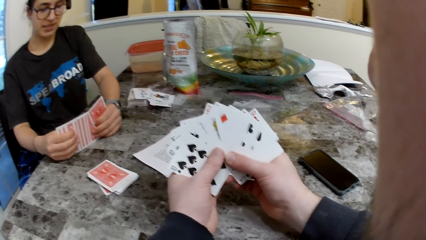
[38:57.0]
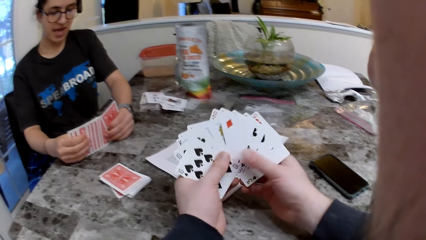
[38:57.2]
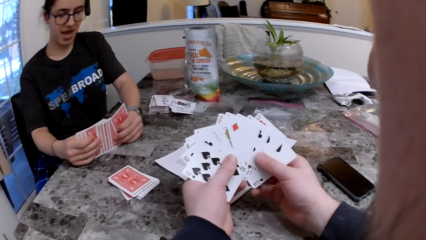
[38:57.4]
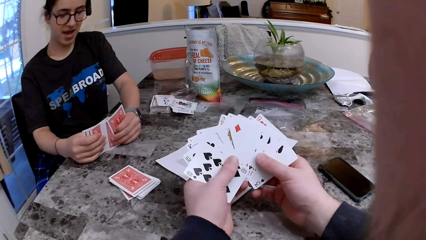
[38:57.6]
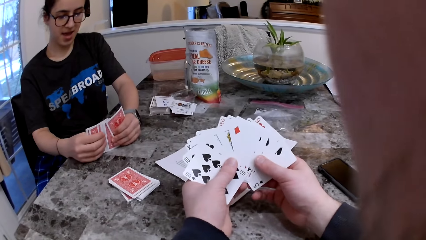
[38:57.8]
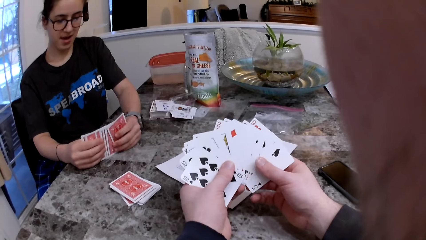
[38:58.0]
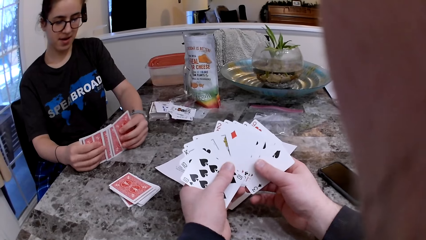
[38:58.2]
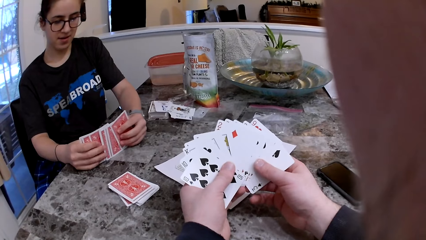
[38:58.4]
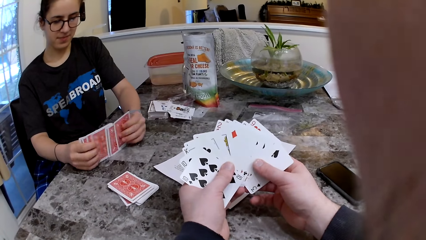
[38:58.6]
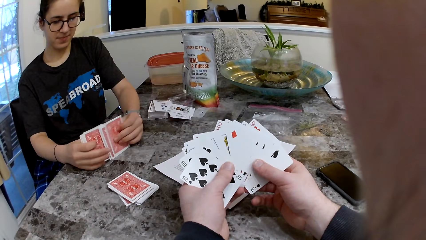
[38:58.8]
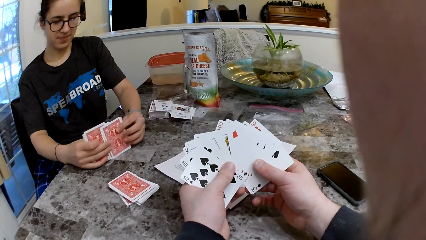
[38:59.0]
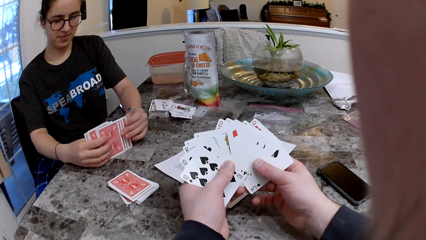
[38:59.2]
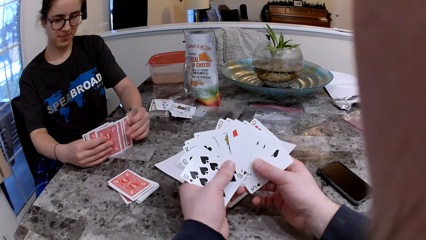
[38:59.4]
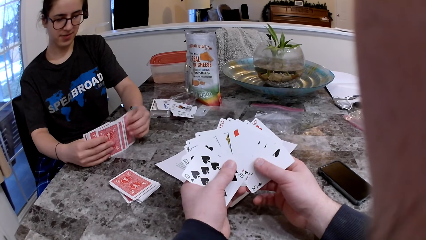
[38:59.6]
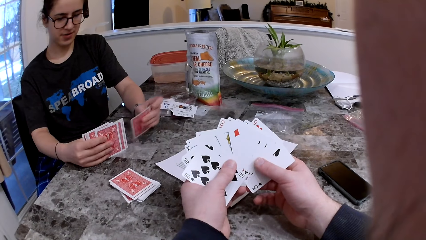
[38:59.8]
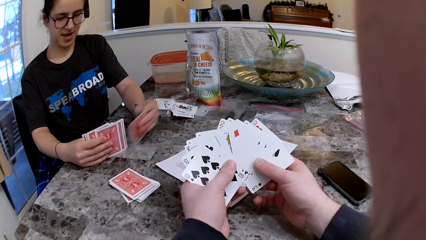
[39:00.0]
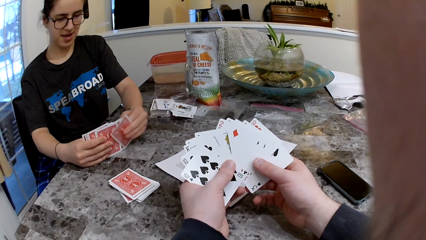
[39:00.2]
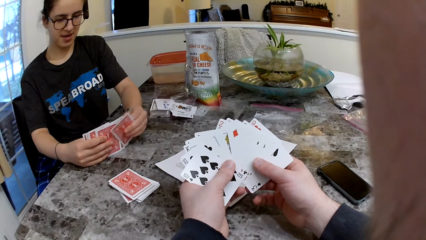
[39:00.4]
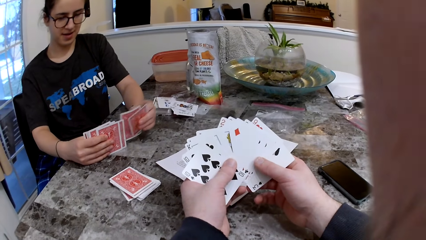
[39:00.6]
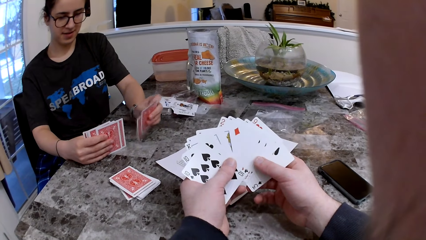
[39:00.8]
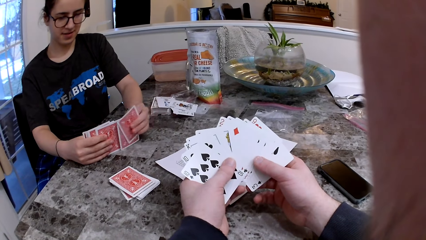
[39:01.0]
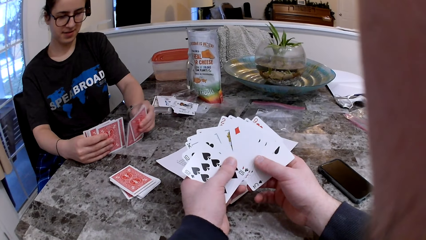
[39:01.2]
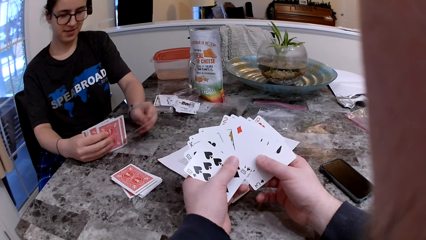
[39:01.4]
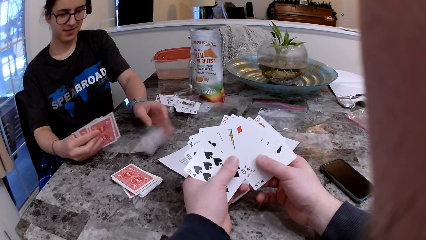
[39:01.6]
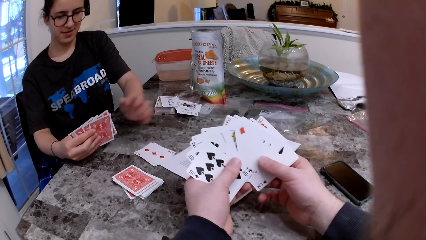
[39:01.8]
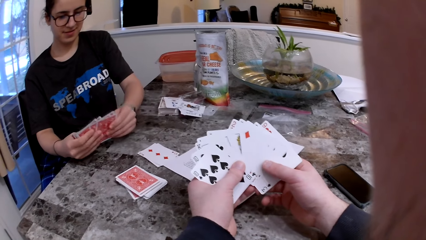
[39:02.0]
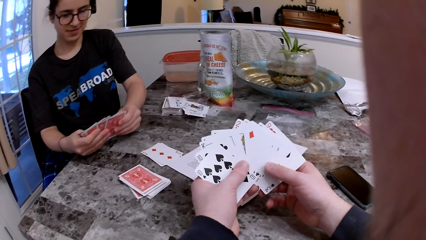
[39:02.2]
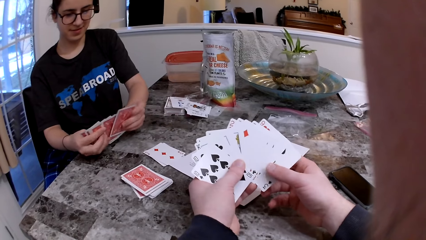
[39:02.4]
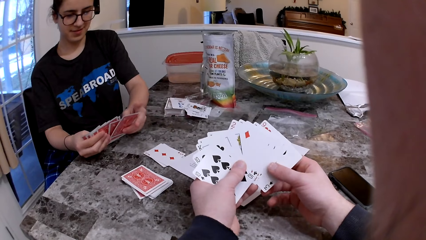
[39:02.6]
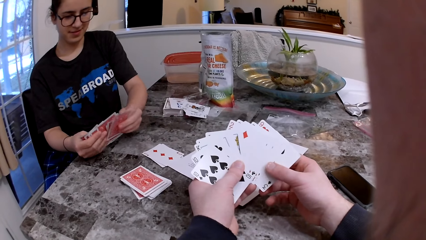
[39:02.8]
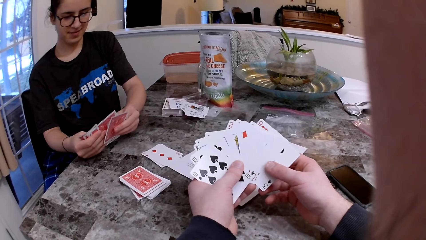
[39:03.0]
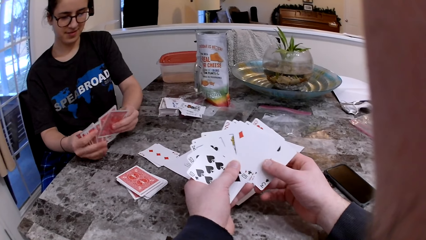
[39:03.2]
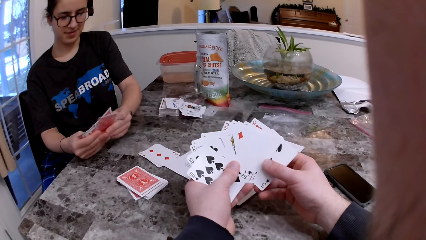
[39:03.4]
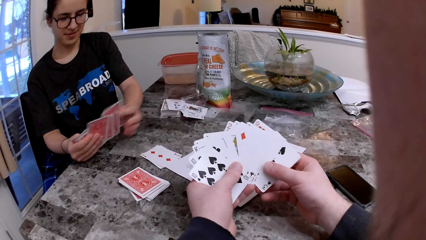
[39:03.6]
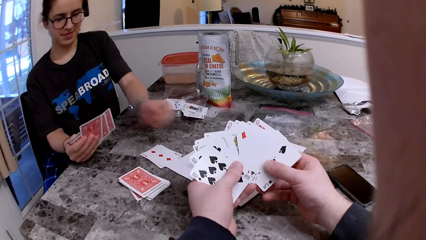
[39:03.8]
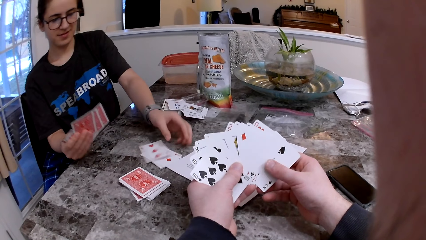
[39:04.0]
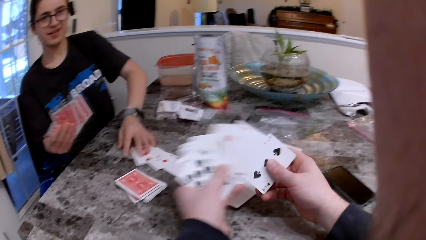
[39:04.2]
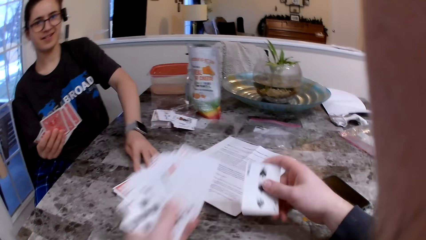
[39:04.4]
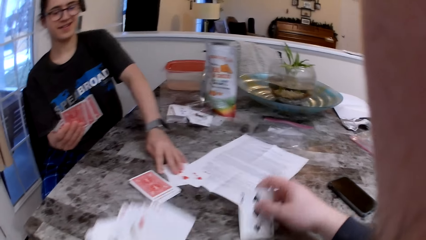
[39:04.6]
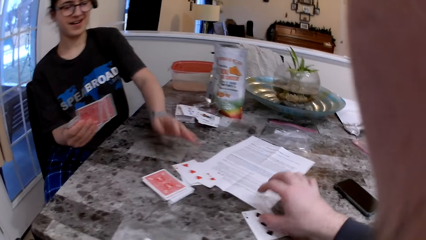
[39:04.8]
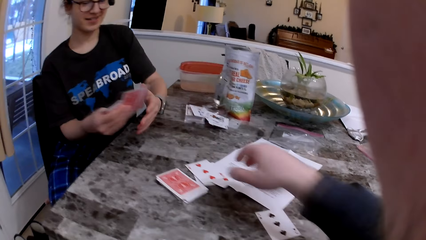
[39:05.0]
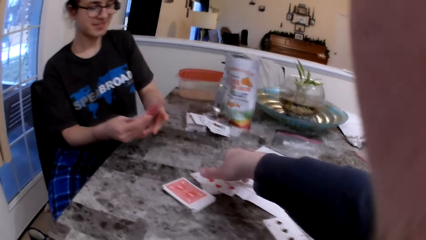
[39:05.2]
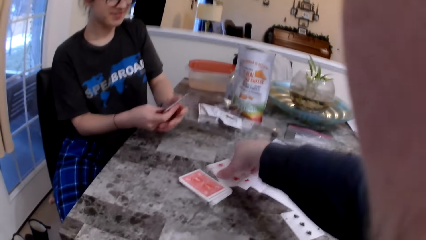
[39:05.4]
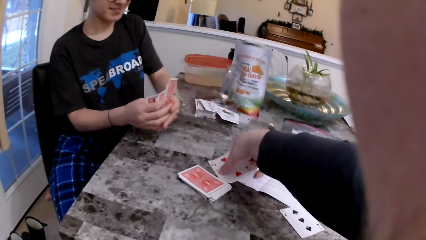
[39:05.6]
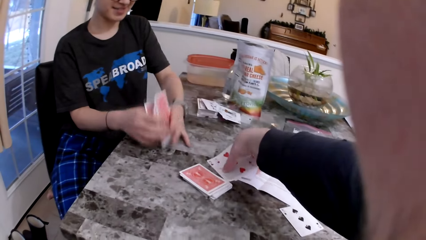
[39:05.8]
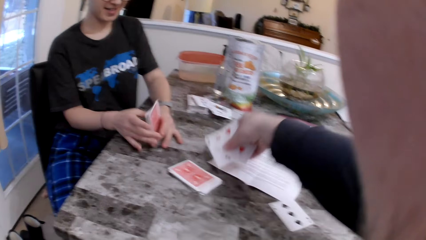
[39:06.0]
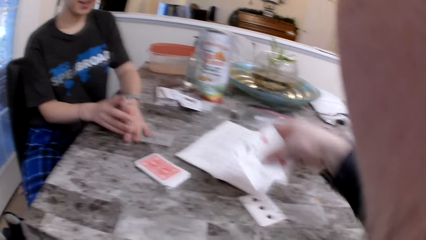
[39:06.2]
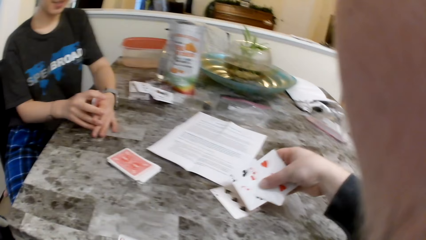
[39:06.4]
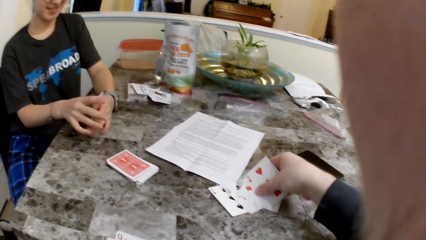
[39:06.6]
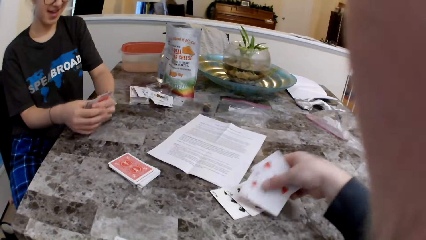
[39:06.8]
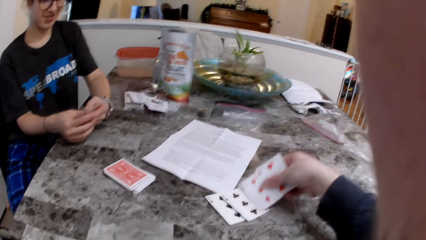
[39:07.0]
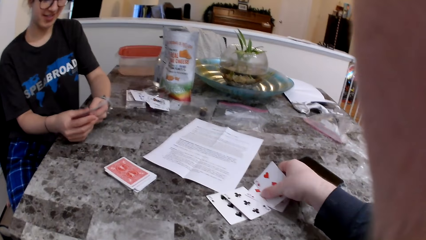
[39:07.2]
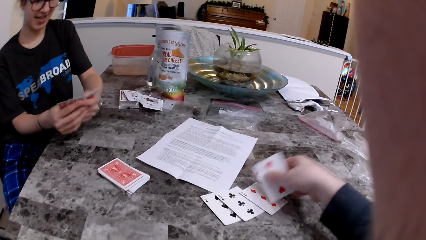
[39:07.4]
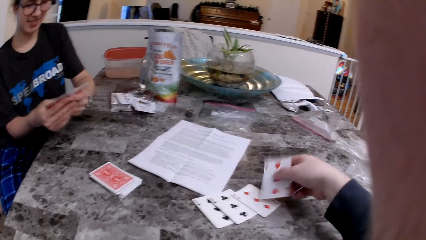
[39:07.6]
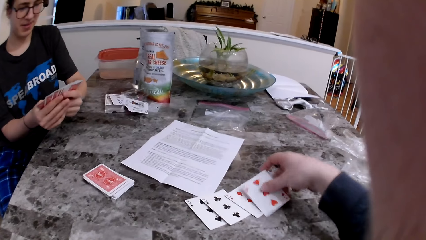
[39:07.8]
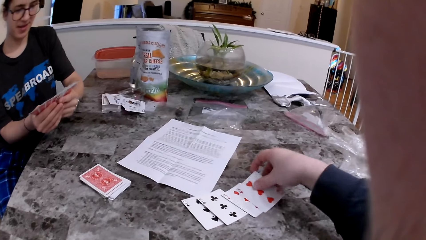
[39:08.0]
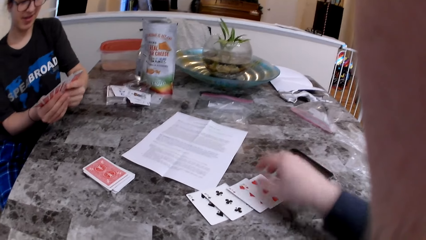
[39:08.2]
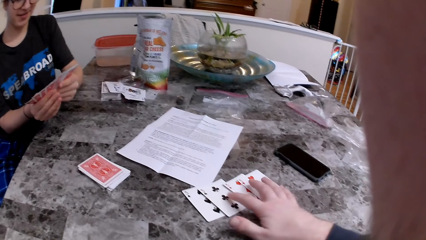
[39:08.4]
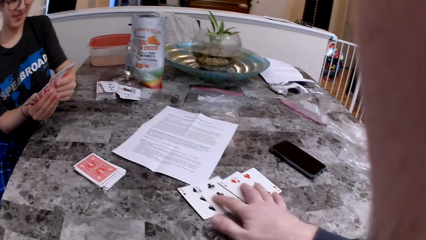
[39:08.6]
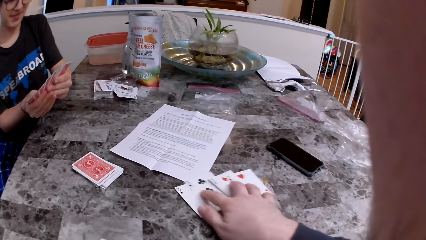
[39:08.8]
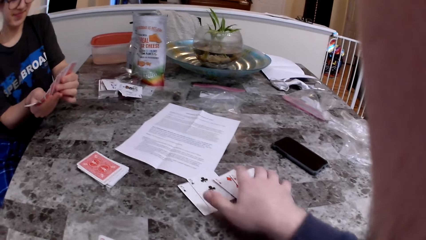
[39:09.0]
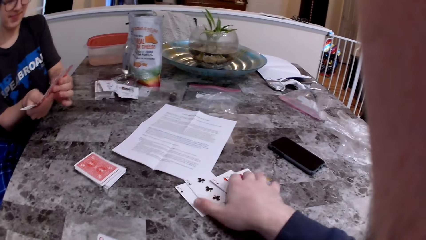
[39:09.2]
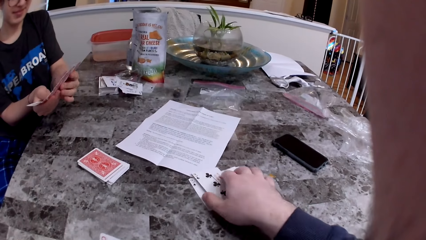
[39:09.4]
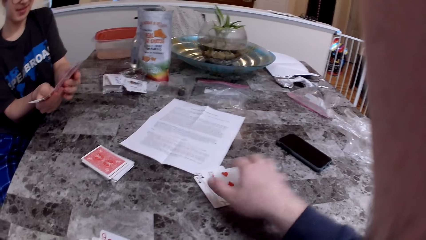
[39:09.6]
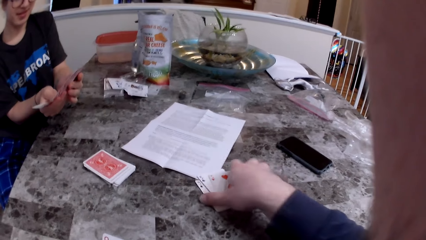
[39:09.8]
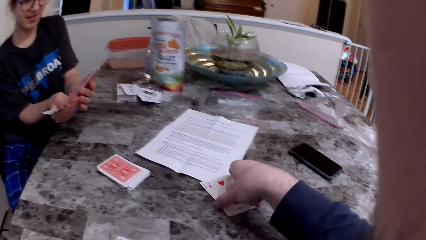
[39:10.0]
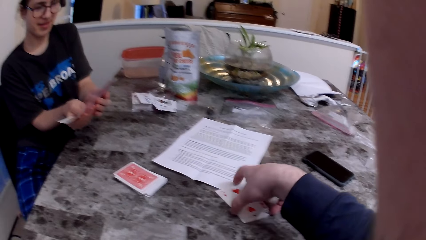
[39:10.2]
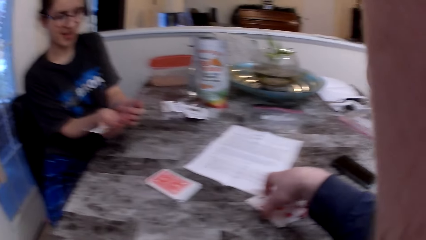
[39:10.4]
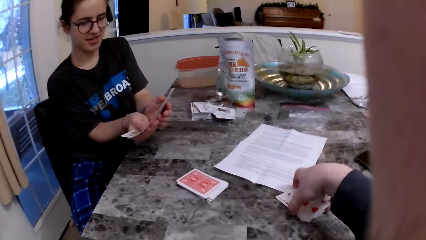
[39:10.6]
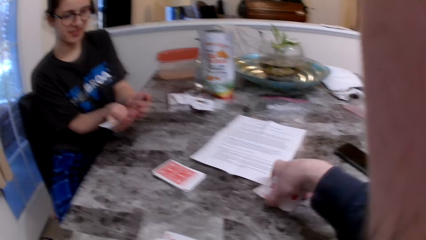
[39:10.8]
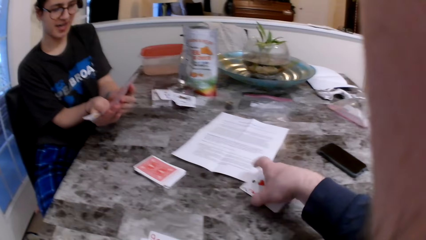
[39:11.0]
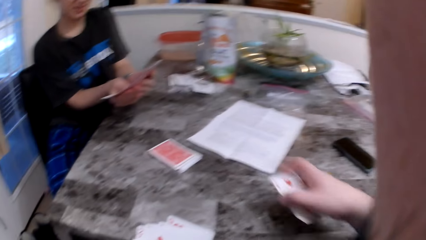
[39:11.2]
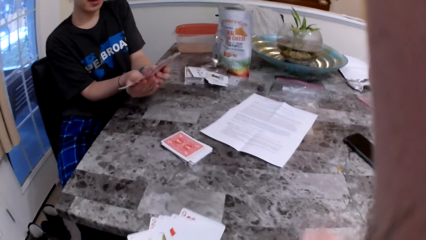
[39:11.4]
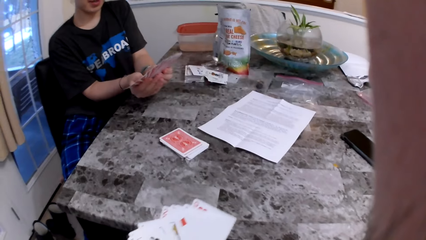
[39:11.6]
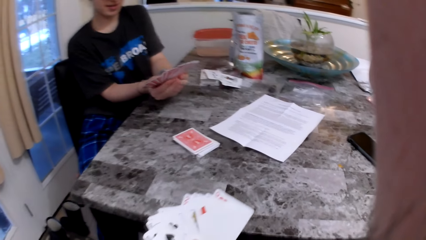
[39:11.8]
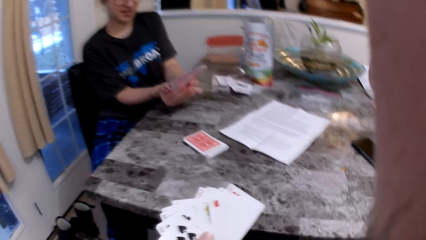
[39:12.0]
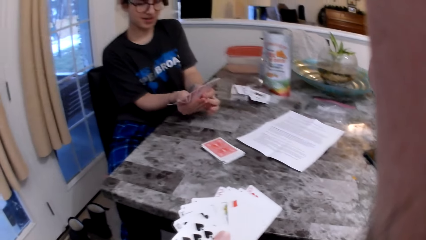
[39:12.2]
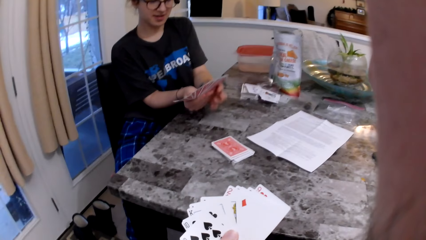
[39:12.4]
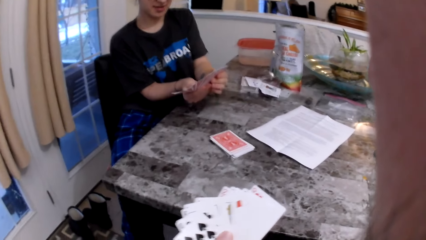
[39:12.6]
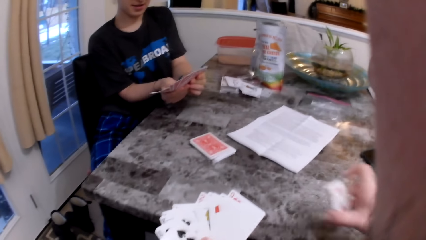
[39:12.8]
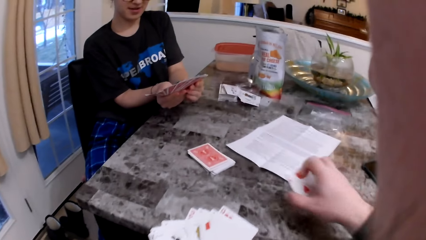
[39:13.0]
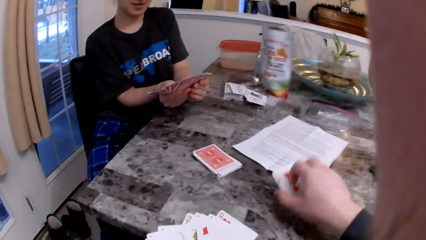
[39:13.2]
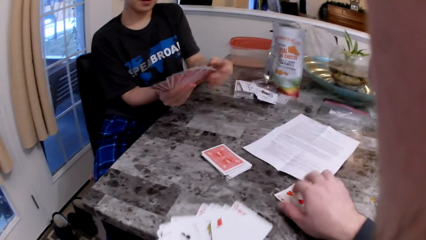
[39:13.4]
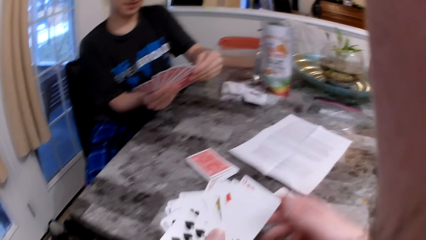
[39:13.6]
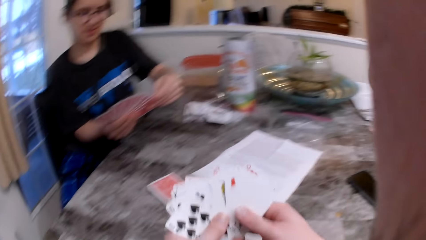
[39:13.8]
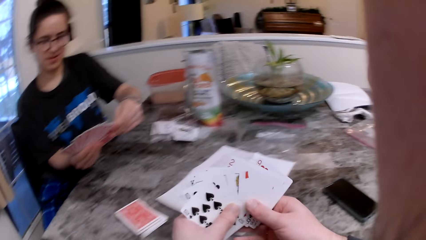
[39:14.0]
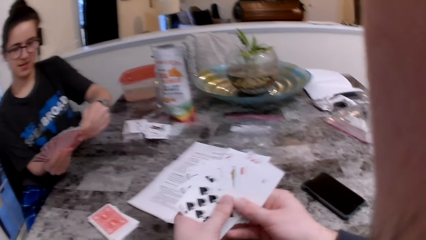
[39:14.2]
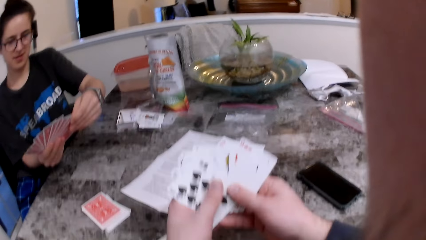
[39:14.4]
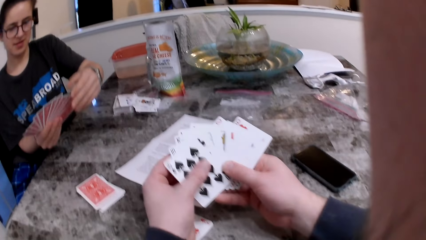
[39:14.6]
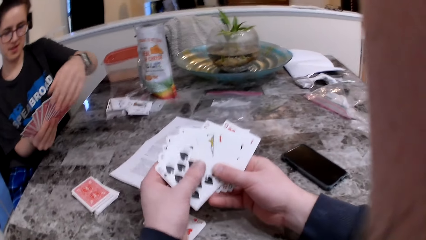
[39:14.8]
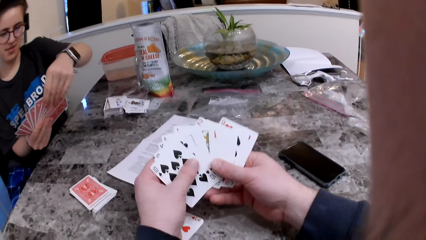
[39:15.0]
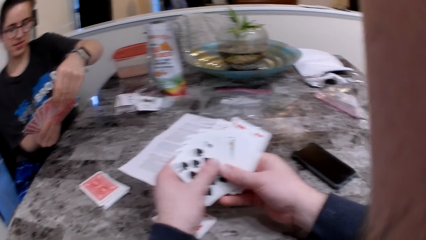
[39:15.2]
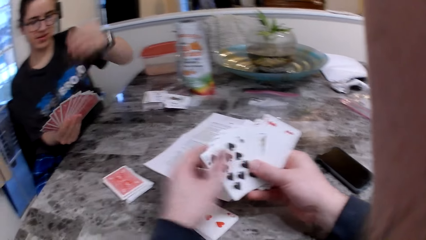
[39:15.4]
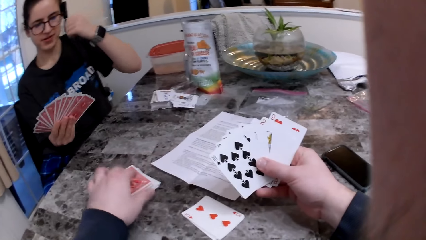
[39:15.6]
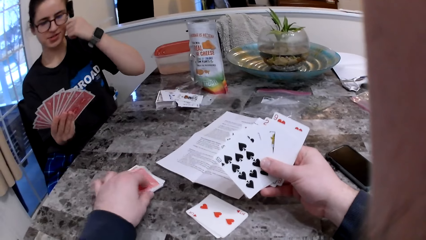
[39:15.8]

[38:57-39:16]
The woman puts the cards on the table. The woman puts the card on the table. The camera wearer puts the card on the table. They pick up the cards from the table. They put the cards on the table. They spread the cards on the table. They put the card on the table.
